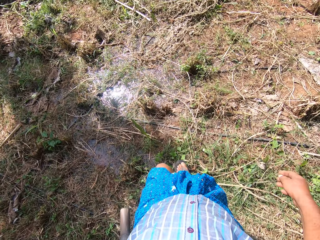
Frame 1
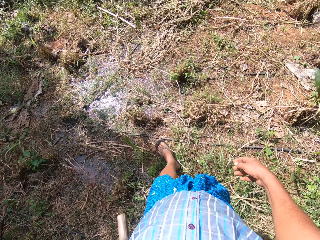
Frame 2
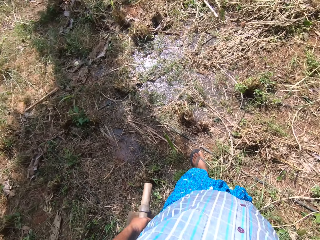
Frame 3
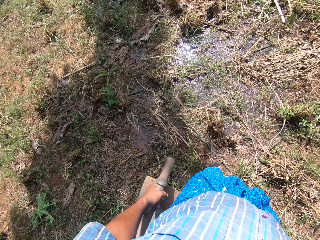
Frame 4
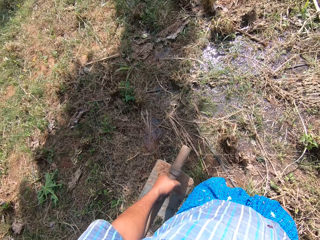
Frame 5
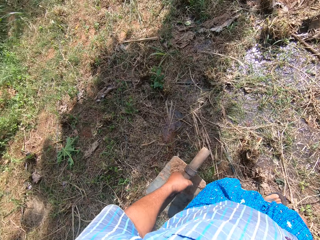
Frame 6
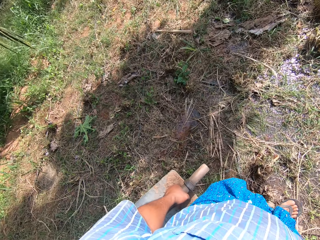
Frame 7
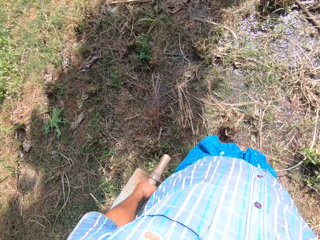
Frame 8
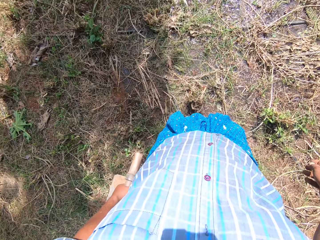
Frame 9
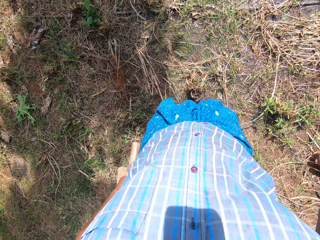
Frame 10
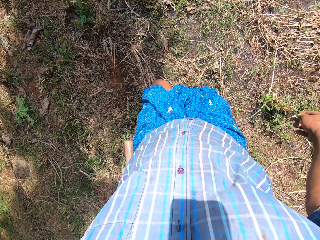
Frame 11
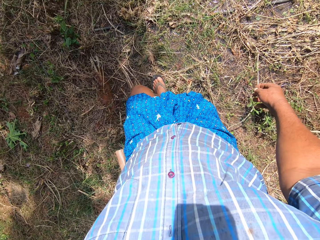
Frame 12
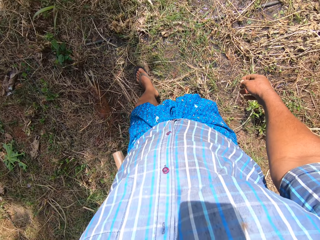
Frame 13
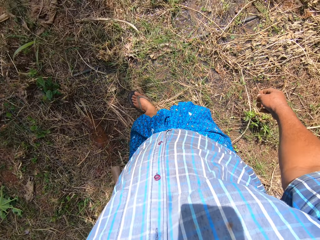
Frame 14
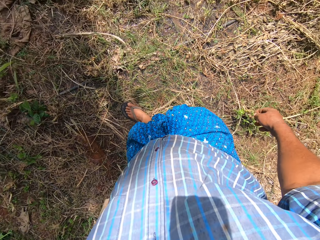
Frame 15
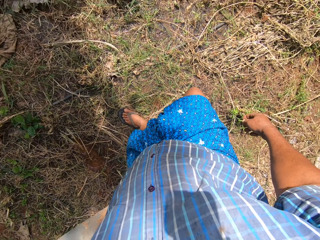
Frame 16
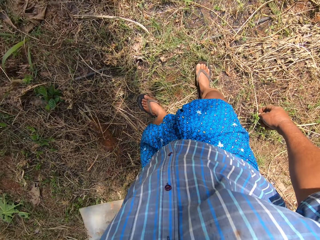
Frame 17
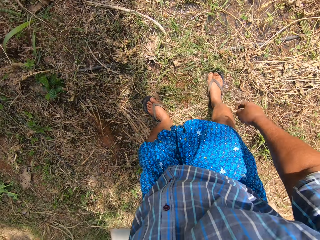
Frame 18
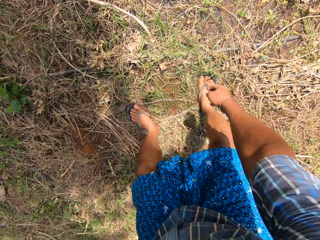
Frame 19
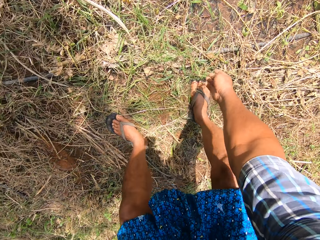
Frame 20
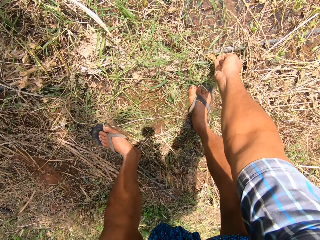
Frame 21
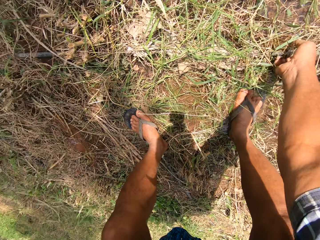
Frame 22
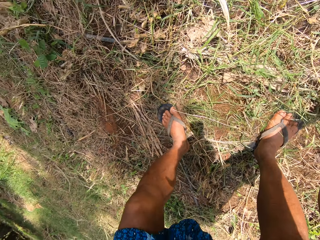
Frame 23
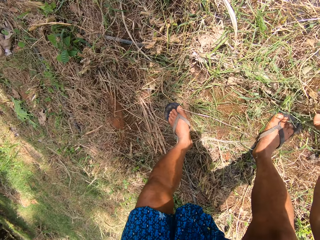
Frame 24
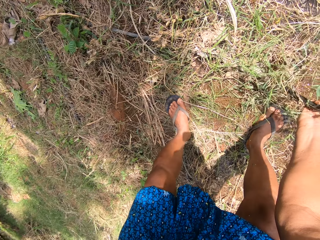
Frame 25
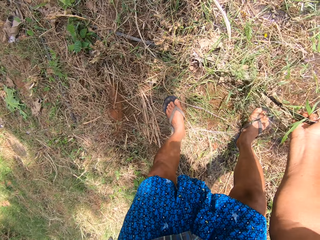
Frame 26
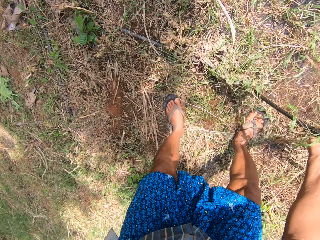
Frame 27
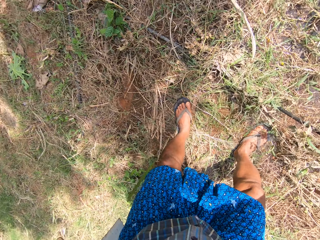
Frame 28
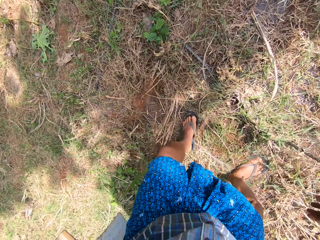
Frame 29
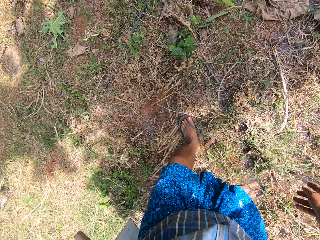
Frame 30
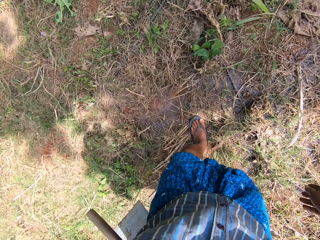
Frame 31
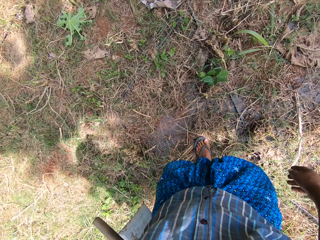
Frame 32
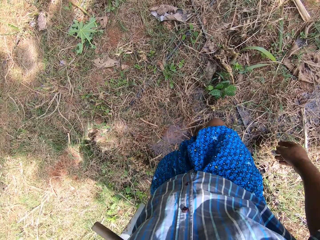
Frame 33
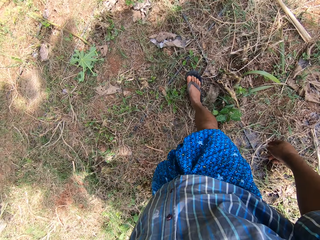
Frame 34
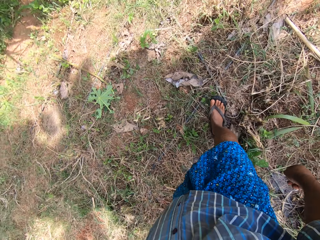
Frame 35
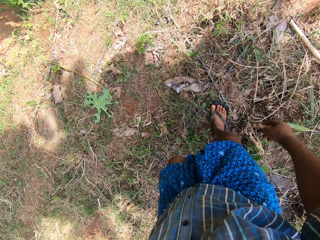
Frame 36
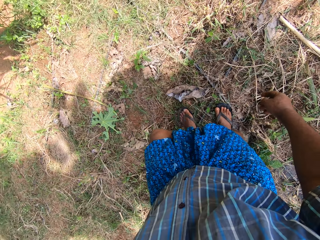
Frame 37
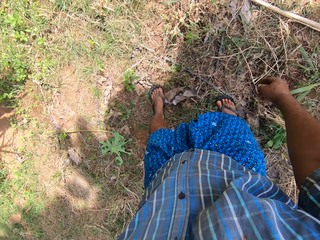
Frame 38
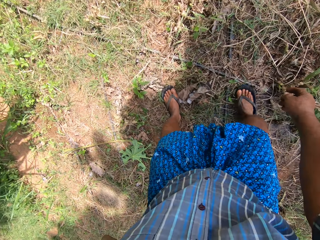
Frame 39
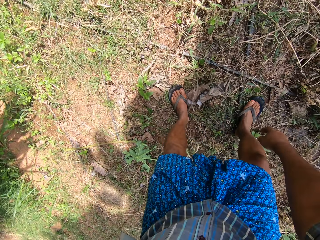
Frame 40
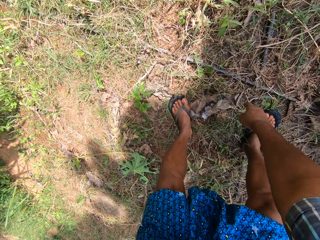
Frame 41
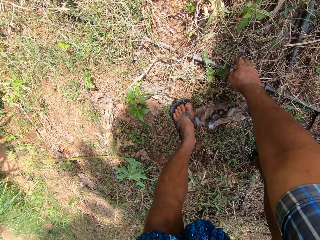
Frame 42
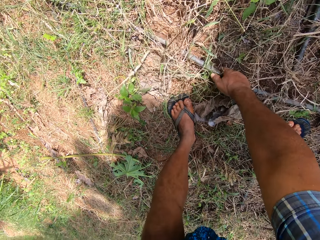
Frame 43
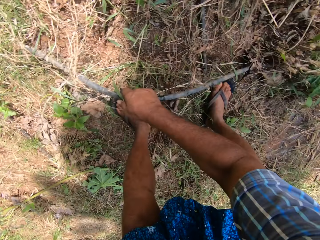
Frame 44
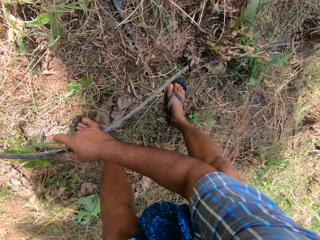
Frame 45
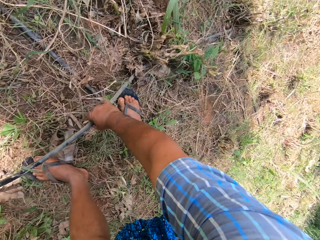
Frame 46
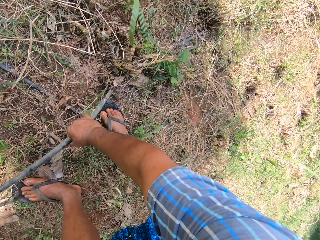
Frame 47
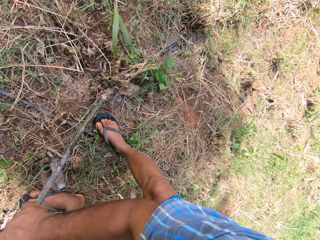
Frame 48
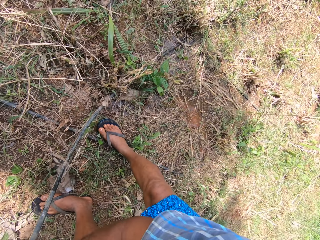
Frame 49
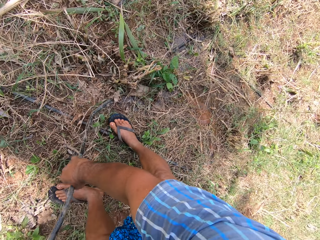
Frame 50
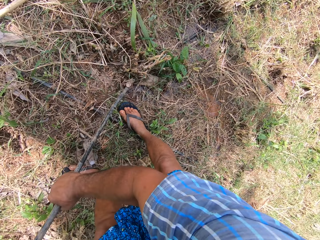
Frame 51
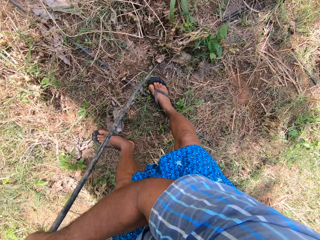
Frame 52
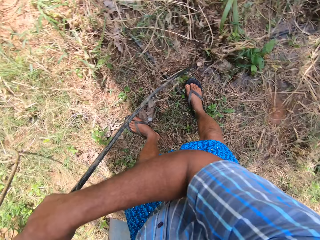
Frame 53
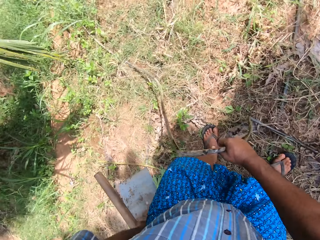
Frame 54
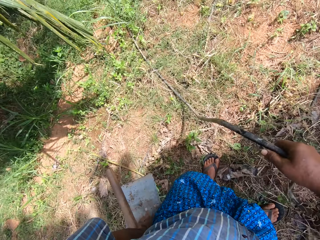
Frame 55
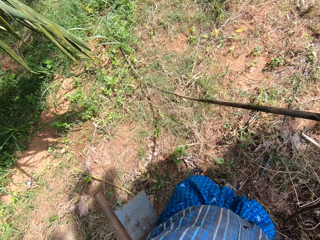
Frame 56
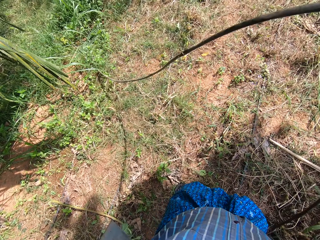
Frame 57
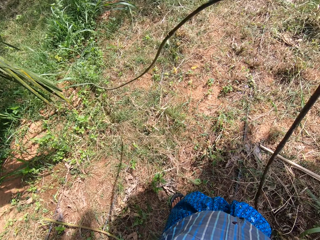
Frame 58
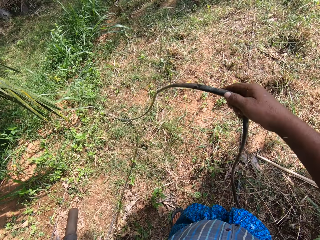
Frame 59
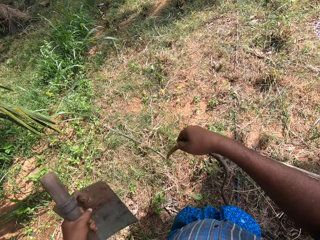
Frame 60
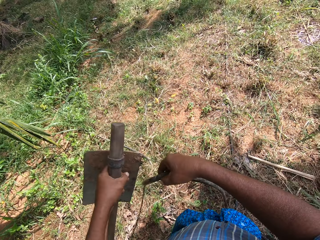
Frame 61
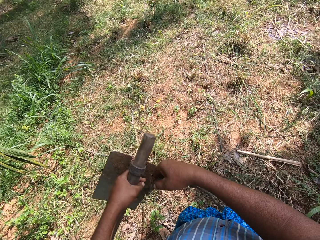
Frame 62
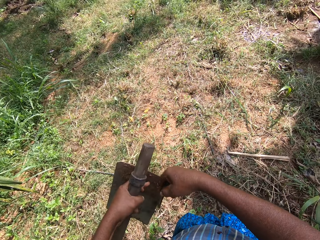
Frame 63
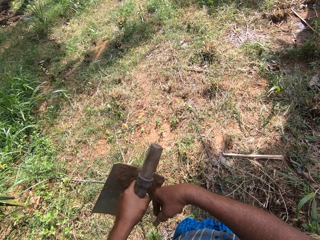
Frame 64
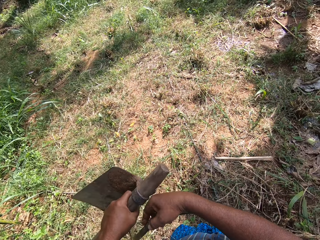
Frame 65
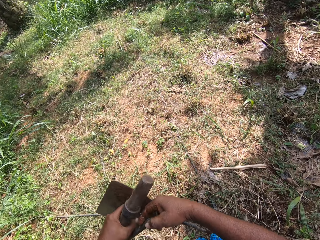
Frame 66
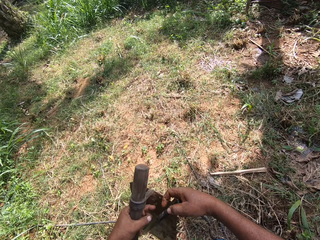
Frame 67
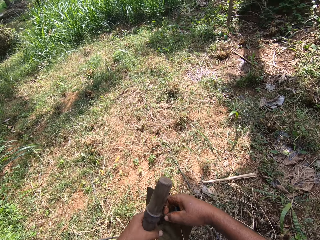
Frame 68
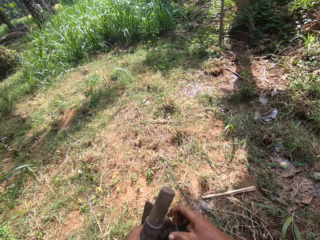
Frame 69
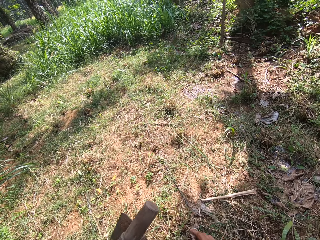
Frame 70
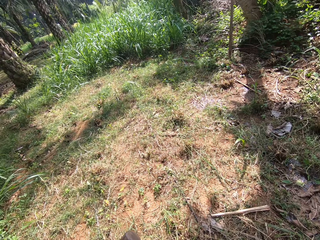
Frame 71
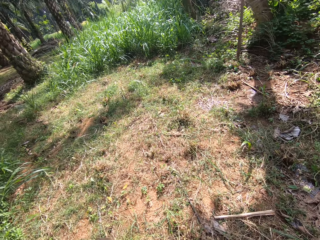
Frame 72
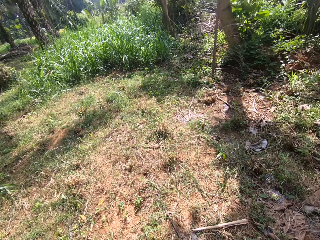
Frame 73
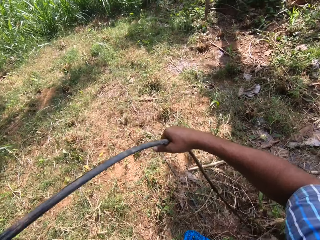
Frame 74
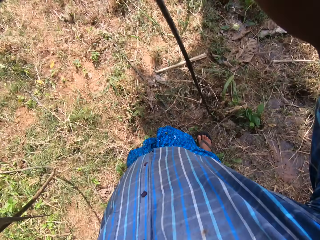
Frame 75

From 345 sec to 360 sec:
The camera wearer bends. He pulls a pipe from the ground with his right hand. He moves the pipe. He moves to the left. He walks. He pulls the pipe from the ground with his right hand. He moves the pipe. He passes the pipe to his left hand.

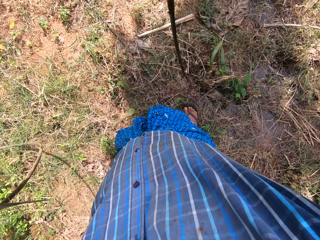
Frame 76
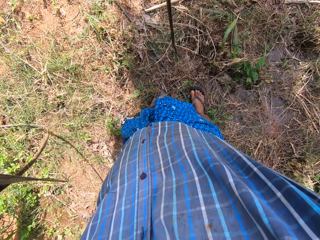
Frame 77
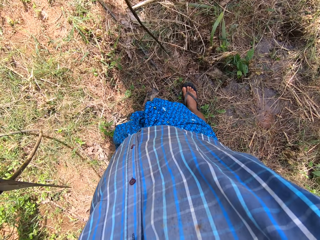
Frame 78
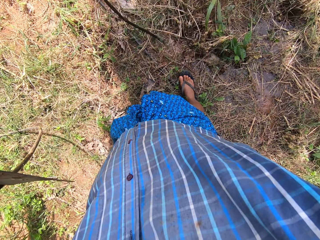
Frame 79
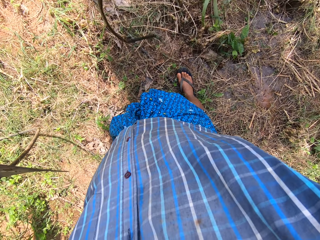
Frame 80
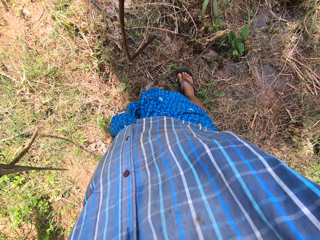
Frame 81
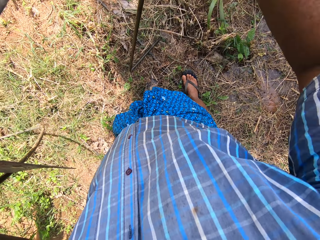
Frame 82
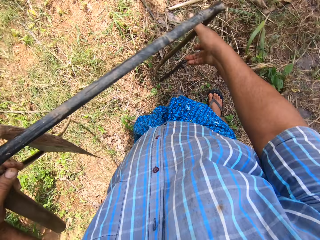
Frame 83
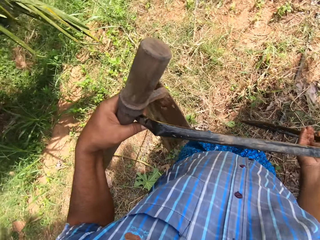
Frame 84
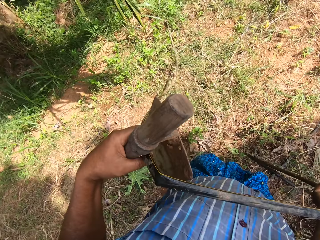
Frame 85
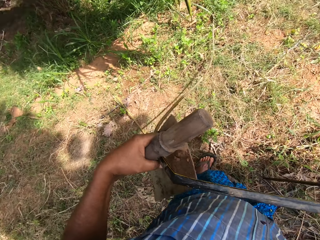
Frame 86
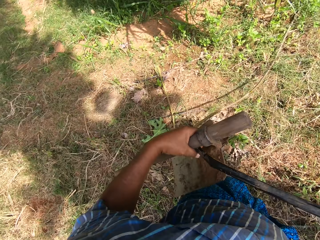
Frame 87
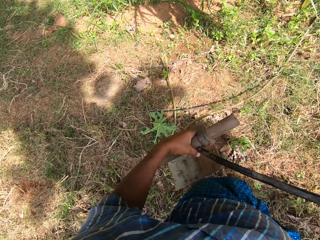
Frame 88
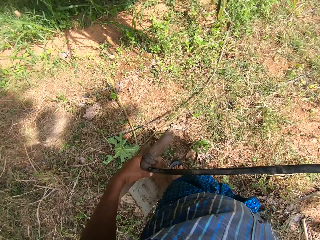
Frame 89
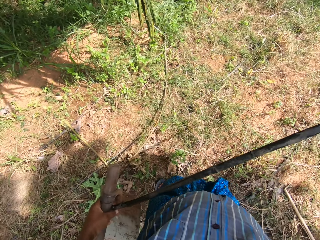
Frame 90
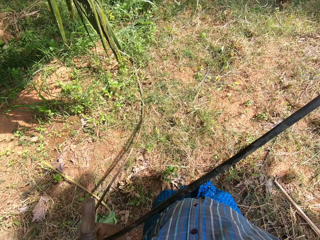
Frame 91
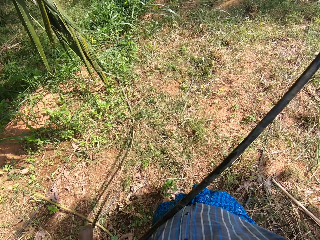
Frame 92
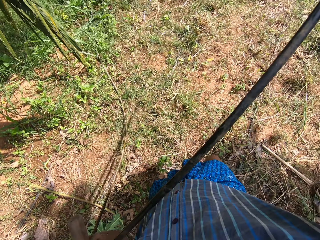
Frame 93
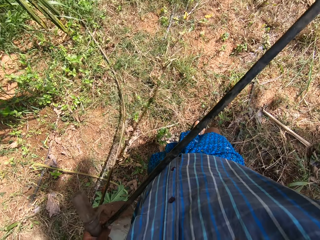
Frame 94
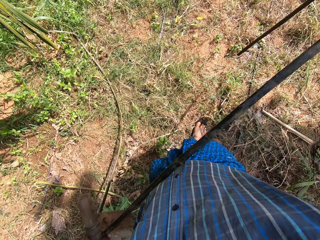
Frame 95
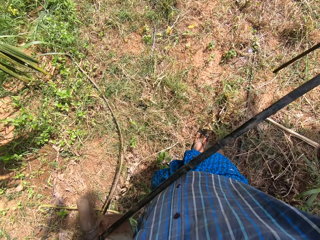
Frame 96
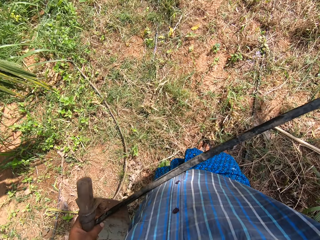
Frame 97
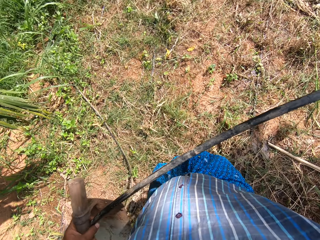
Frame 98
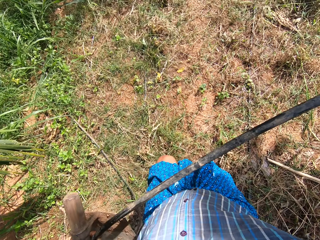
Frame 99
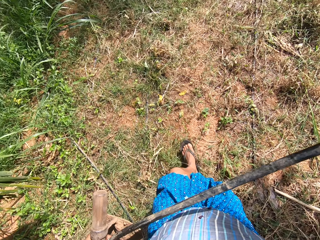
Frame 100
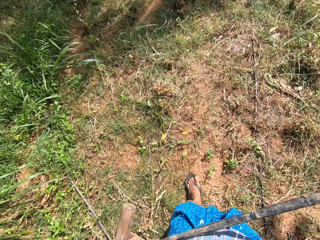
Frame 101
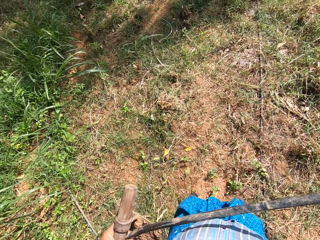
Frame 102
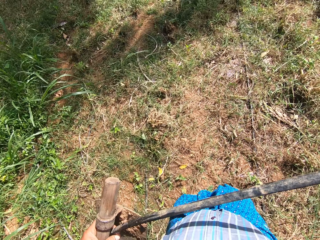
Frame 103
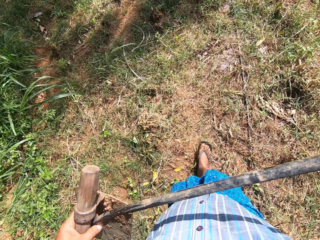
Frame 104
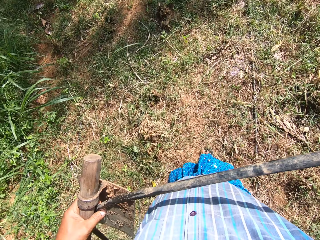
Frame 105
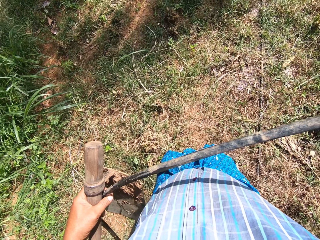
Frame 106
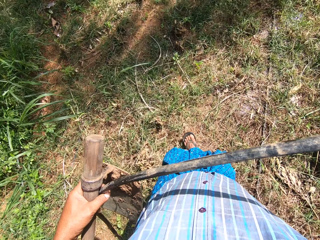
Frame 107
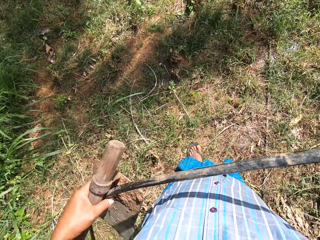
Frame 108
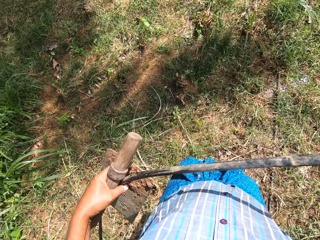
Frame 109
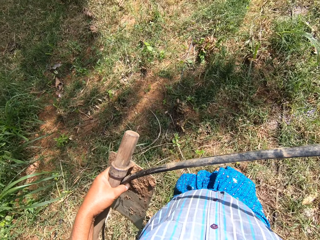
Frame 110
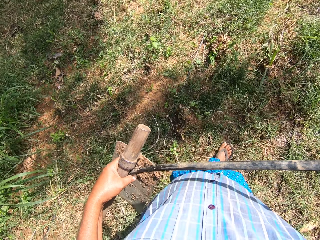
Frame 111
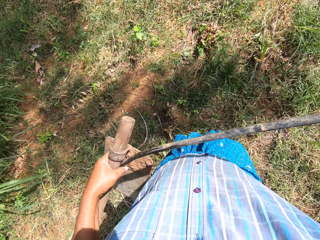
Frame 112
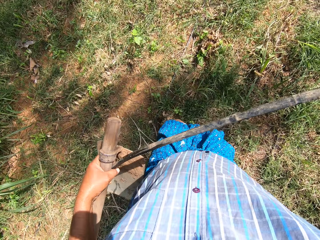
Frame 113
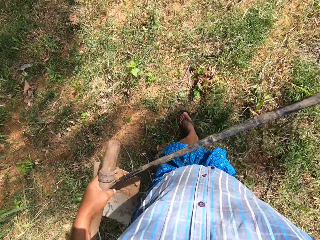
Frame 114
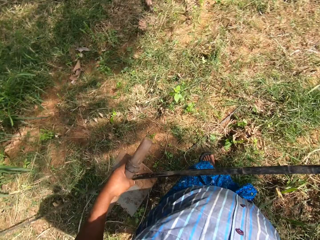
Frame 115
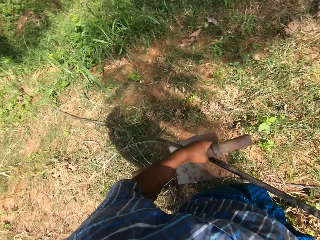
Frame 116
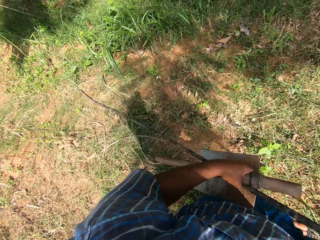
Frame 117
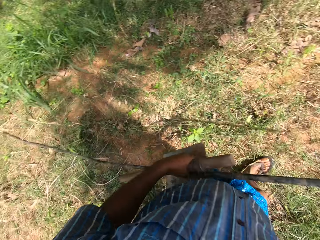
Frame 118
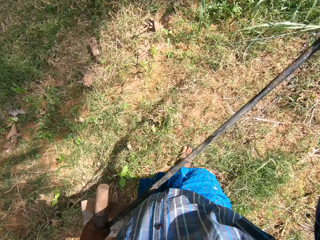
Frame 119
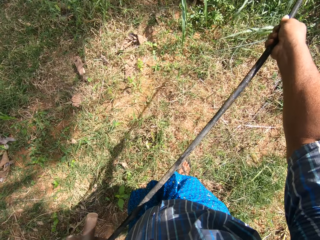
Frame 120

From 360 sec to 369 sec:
The camera wearer moves forward.
